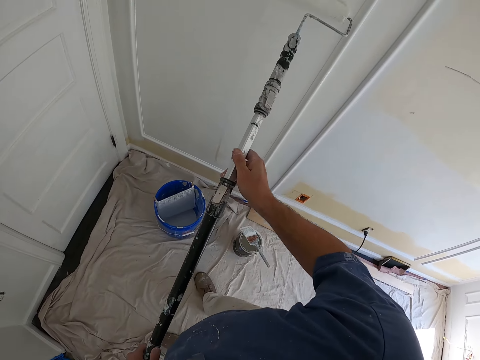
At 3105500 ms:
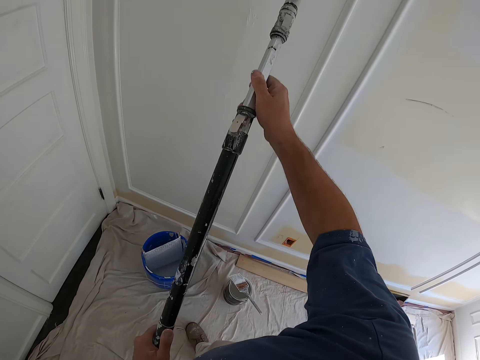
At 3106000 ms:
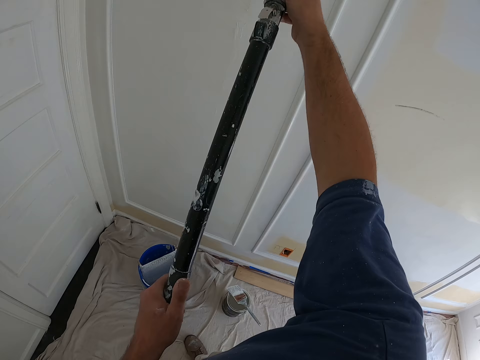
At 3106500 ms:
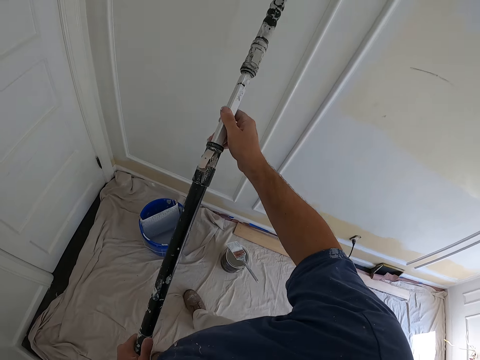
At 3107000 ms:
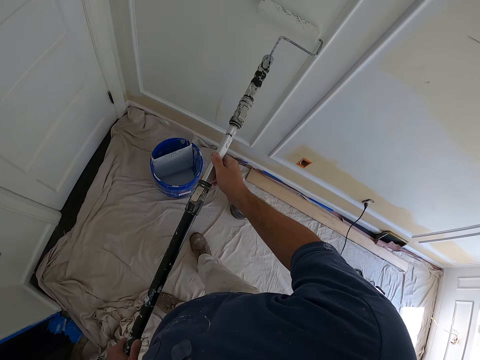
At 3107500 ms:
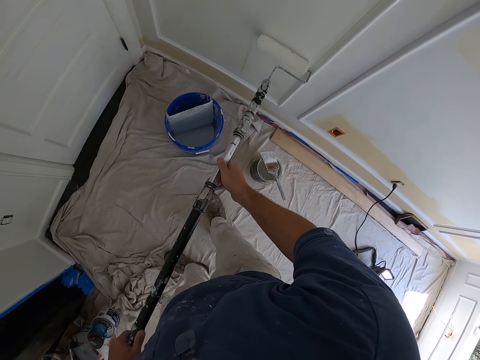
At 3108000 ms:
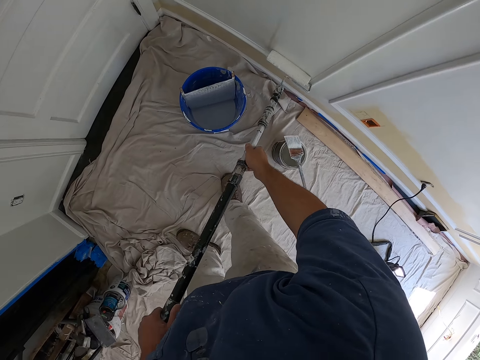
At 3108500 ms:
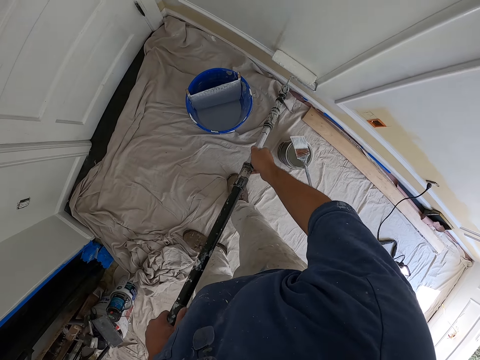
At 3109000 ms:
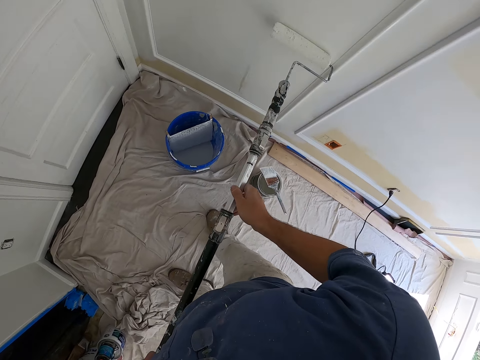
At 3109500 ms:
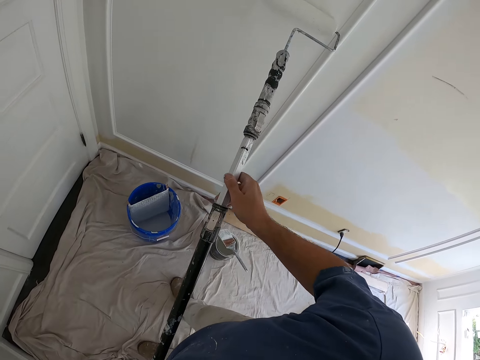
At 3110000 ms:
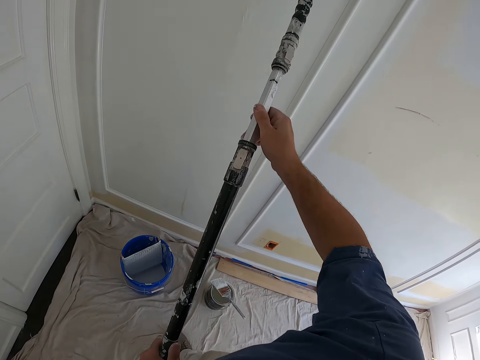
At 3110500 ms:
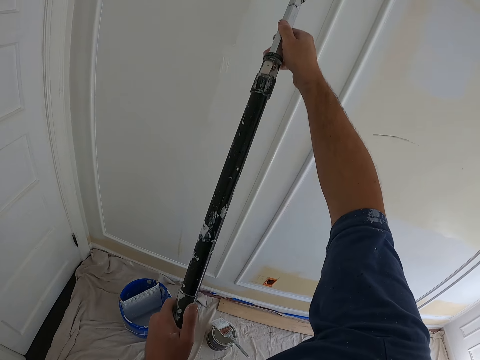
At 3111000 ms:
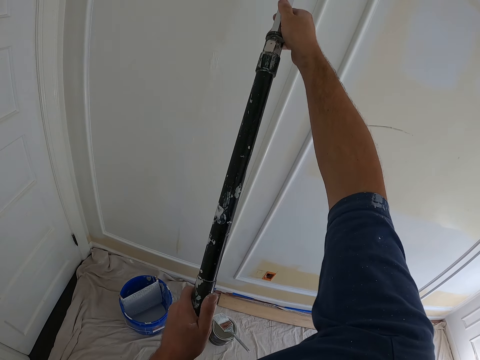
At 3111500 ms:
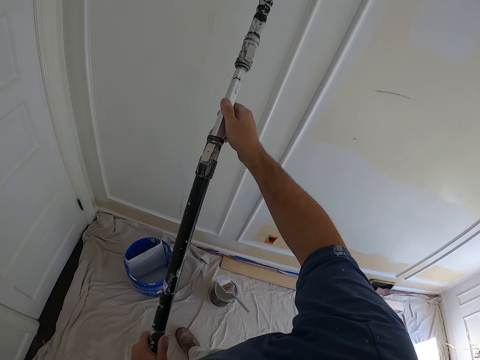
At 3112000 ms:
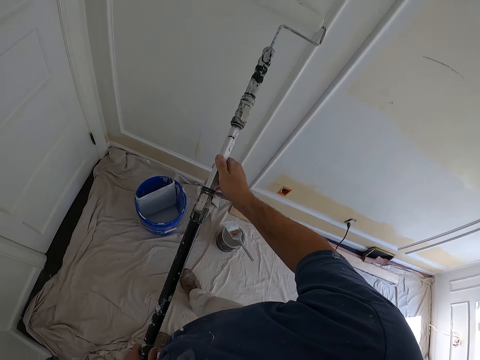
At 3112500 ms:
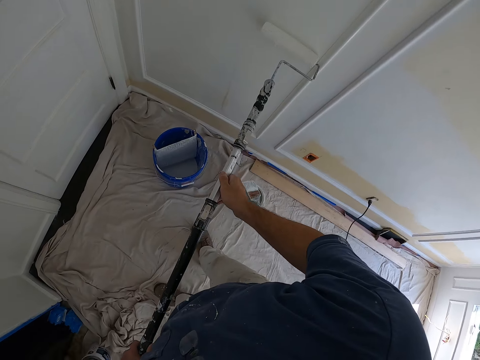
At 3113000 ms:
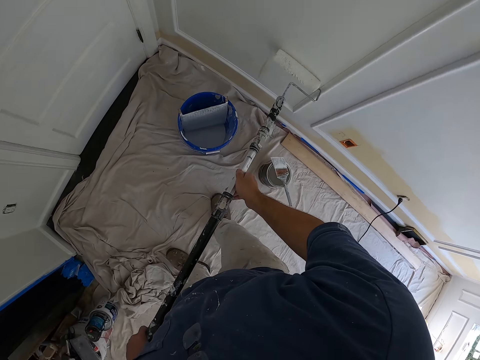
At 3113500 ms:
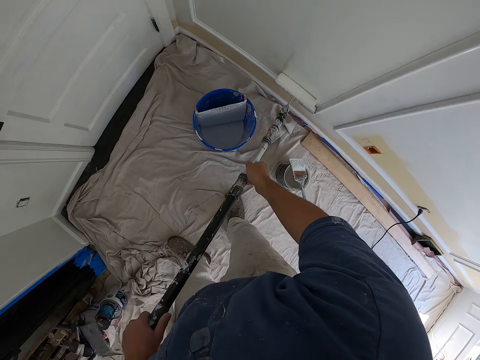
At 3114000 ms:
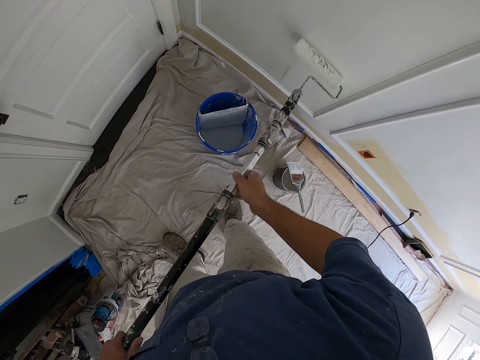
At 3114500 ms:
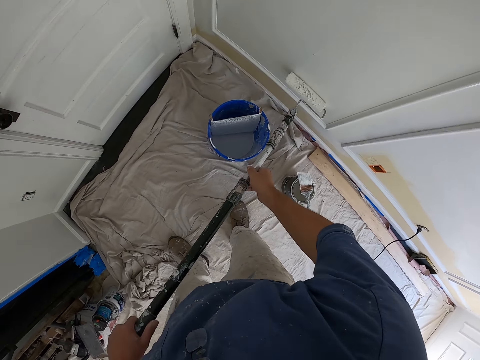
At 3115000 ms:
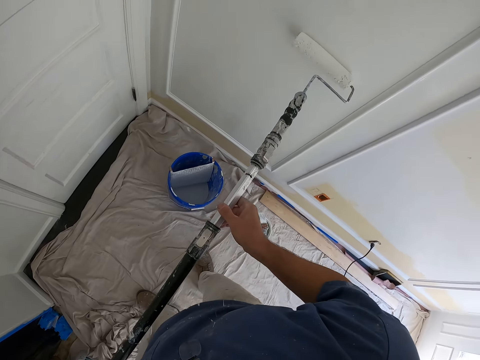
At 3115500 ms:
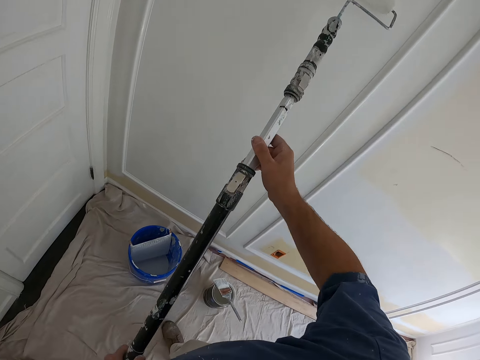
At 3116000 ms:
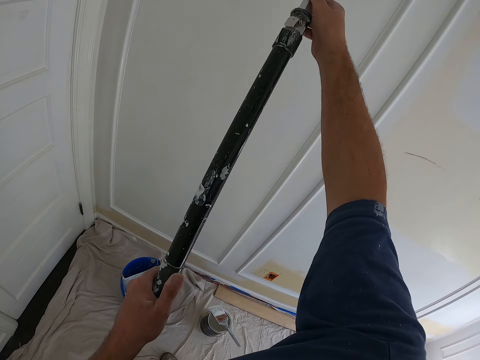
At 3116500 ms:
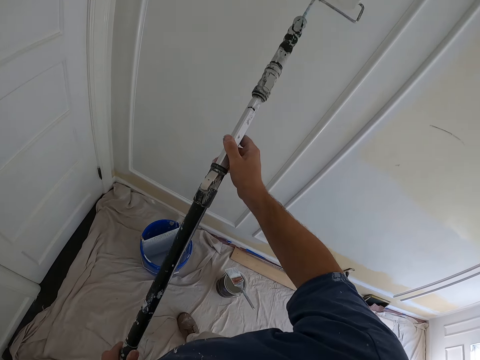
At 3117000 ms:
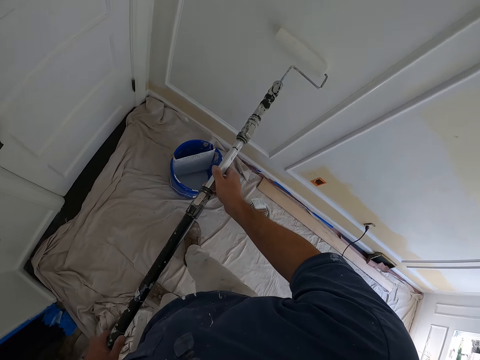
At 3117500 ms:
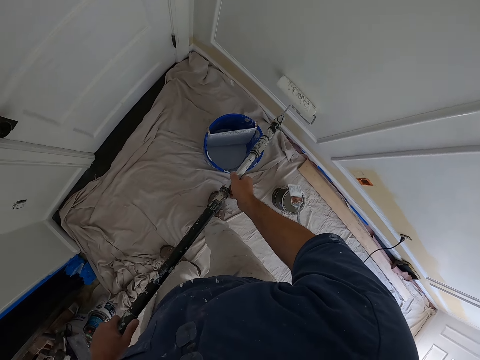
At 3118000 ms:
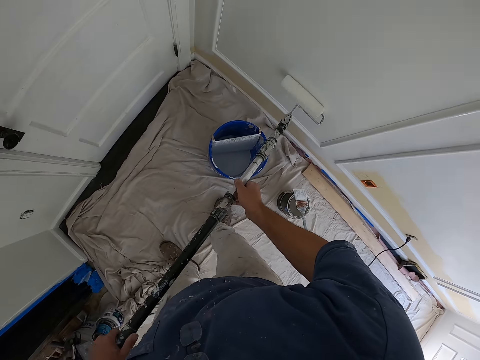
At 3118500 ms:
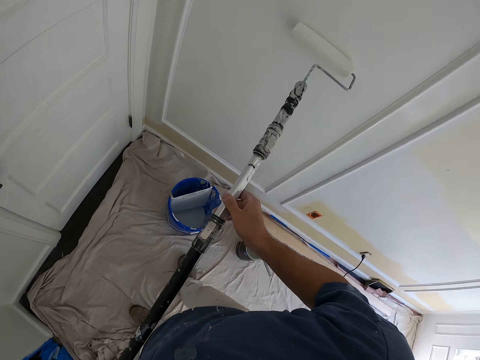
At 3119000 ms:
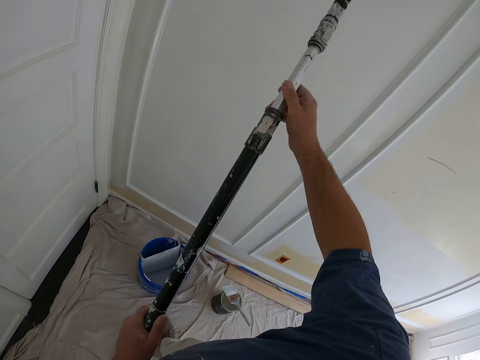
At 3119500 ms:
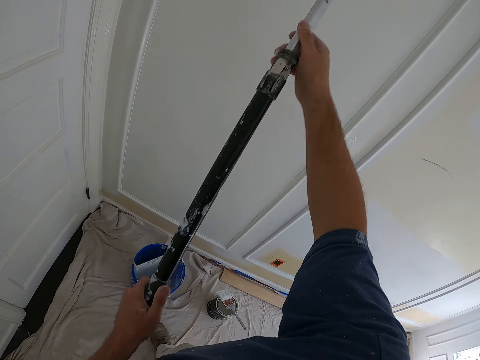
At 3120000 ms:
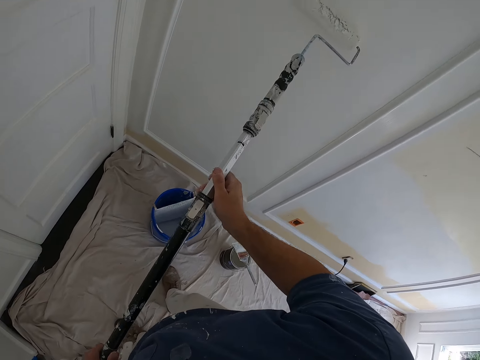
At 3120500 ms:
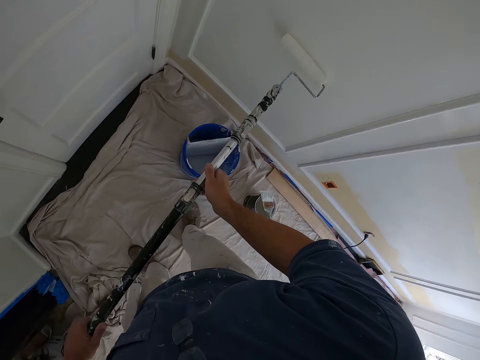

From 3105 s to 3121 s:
The camera wearer moves a step and paints the wall with a long handle roller brush. They move a step and paint the wall with the long handle roller brush.

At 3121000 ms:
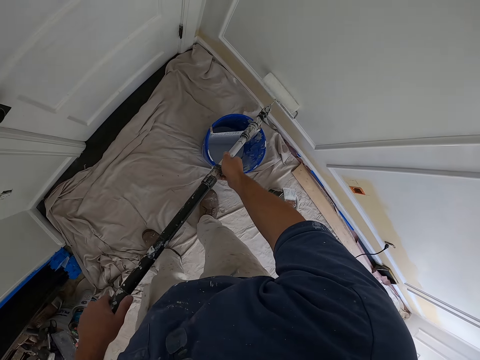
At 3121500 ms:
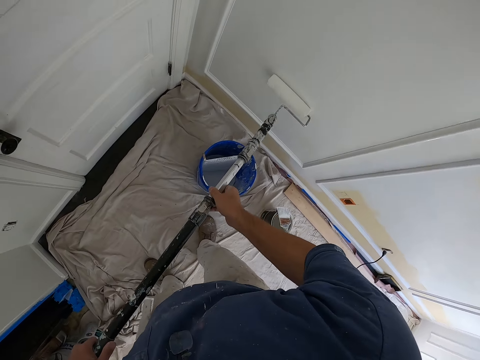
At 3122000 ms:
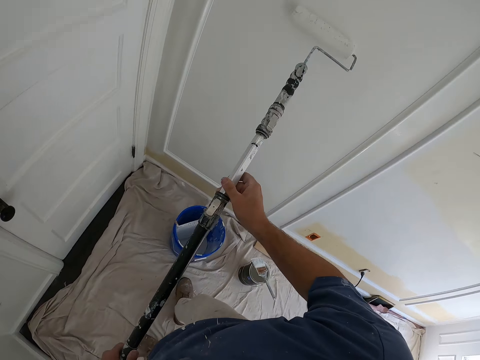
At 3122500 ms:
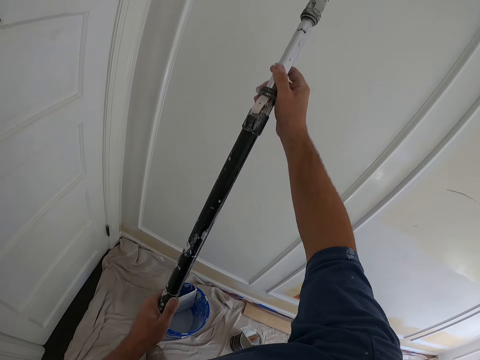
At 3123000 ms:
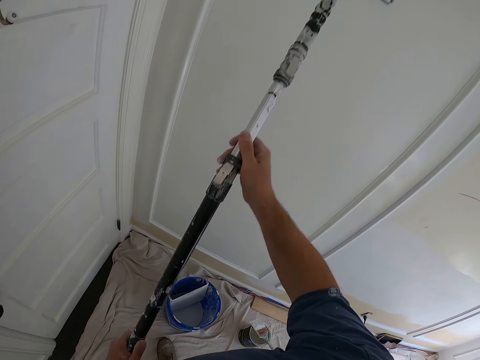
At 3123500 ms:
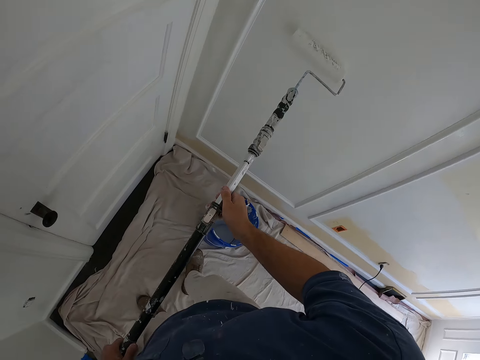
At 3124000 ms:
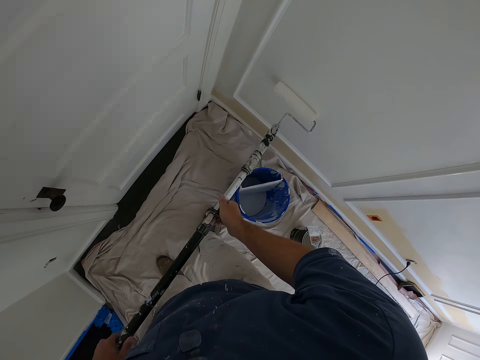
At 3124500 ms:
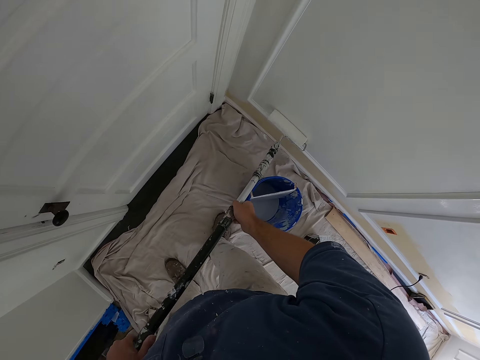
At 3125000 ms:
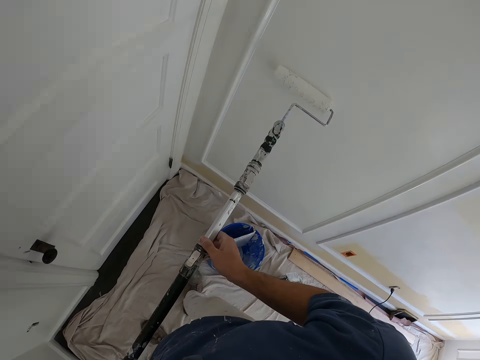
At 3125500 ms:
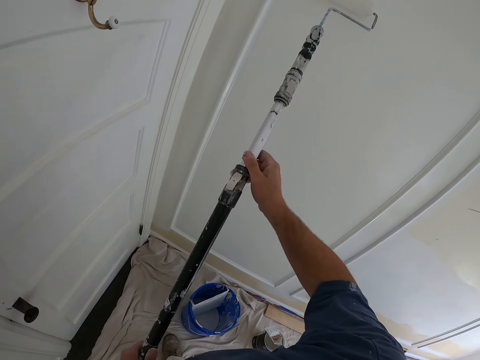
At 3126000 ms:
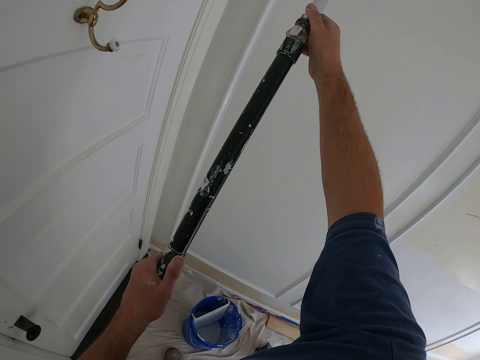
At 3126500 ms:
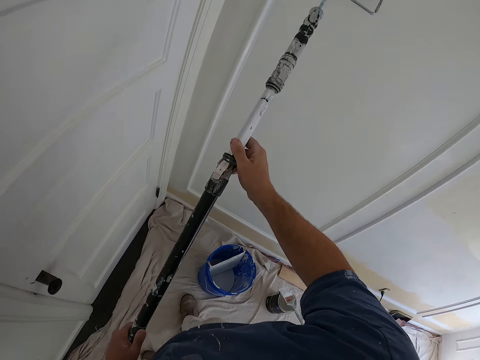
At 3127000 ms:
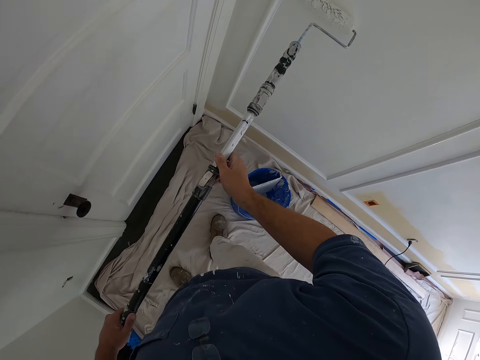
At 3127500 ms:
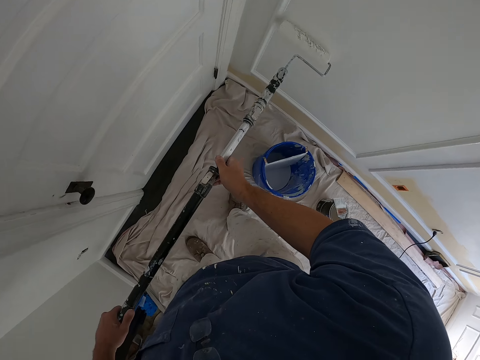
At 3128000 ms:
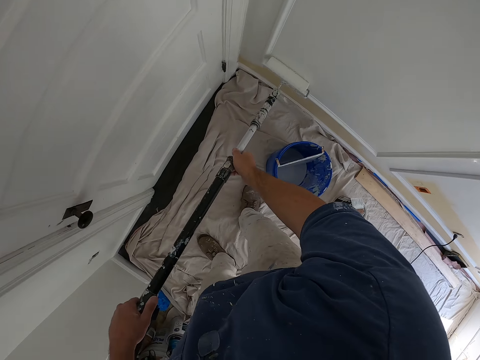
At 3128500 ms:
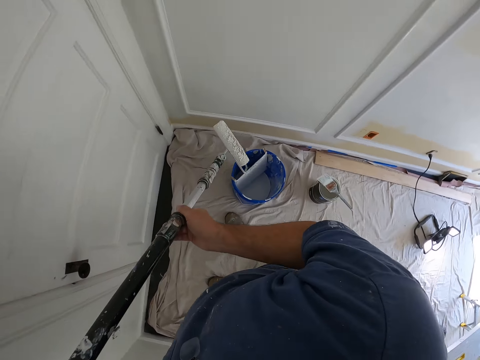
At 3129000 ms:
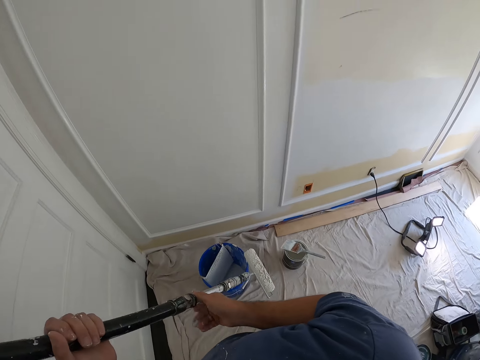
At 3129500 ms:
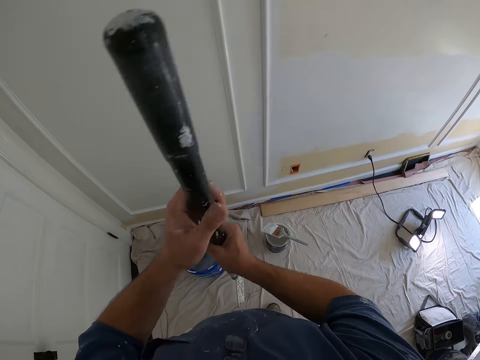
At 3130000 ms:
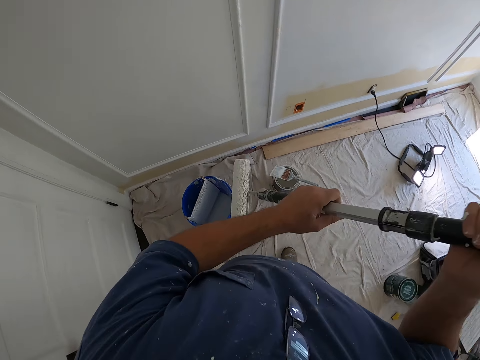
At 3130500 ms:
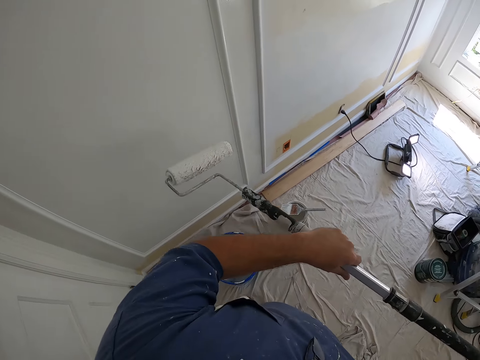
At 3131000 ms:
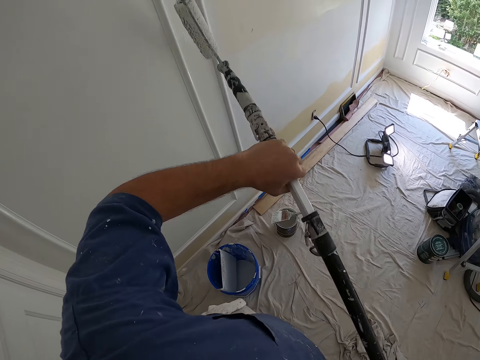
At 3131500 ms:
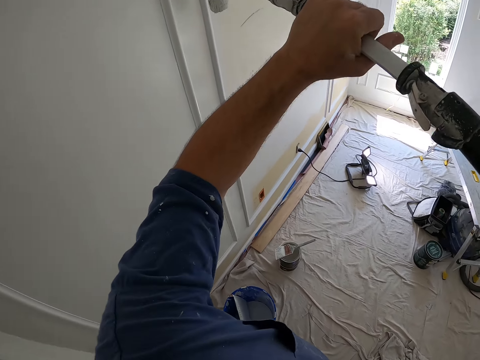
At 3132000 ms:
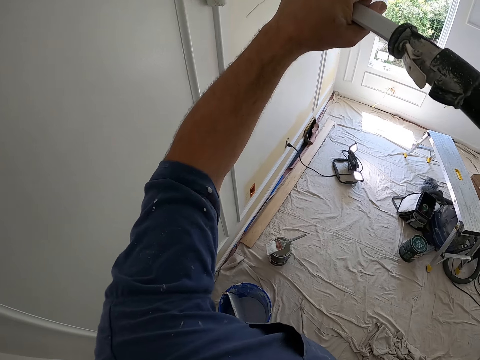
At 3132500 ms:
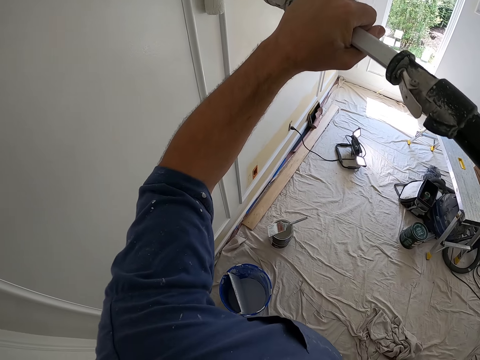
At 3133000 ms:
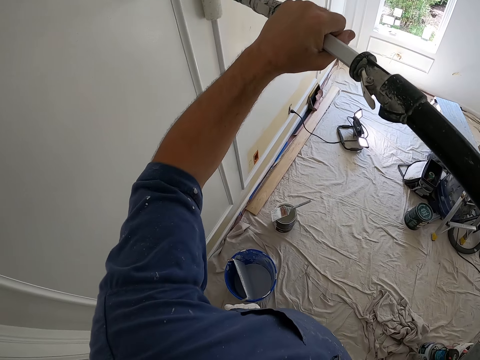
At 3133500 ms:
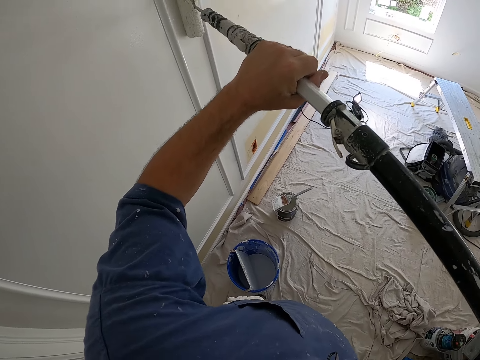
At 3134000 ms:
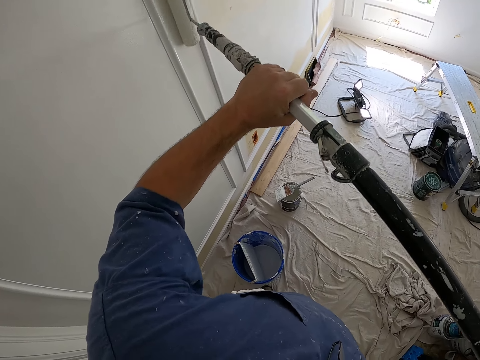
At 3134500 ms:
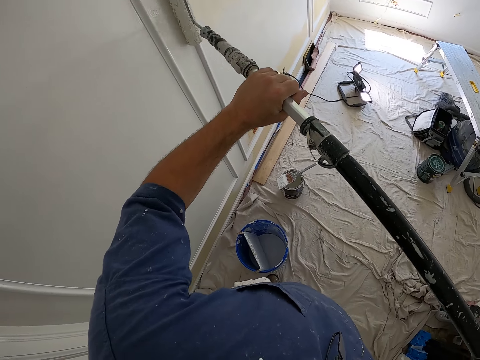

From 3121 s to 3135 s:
The camera wearer moves a step and paints the wall with a long handle roller brush. They move a step and paint the wall with the long handle roller brush. They move a step and change the handling of the roller brush. They turn the paint roller brush and lift the roller brush. They move a step and paint the wall with the long handle roller brush.
